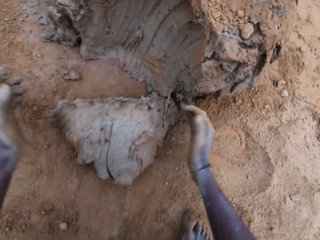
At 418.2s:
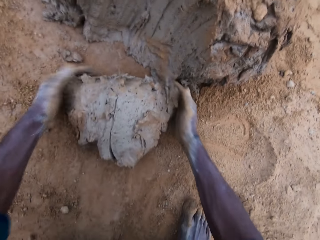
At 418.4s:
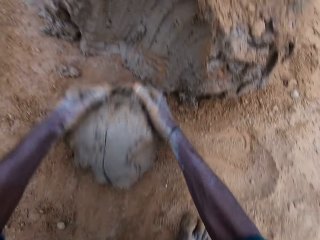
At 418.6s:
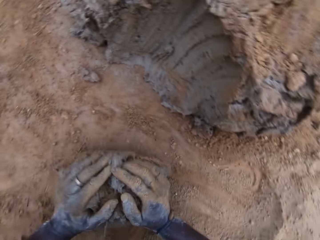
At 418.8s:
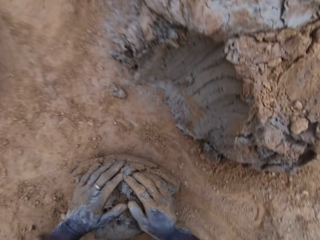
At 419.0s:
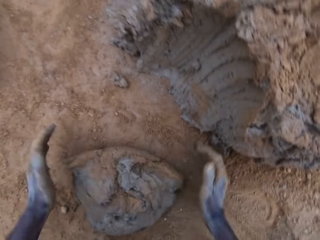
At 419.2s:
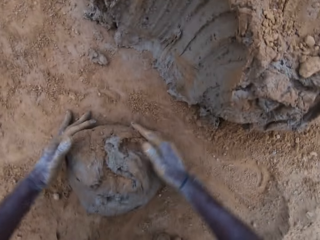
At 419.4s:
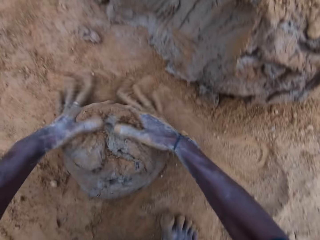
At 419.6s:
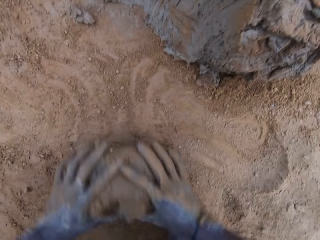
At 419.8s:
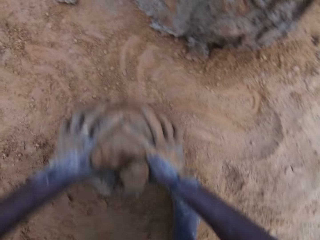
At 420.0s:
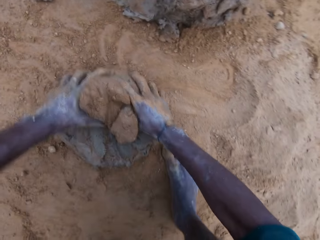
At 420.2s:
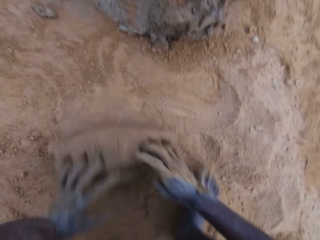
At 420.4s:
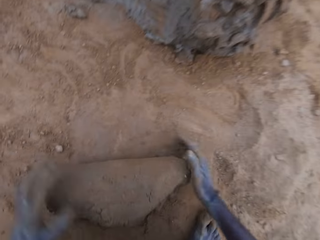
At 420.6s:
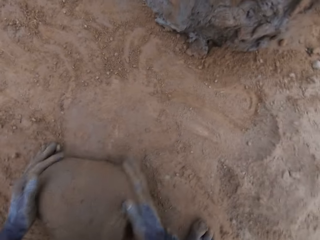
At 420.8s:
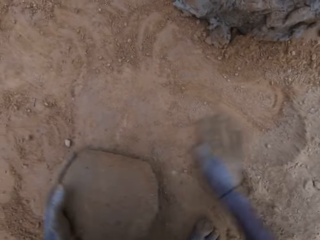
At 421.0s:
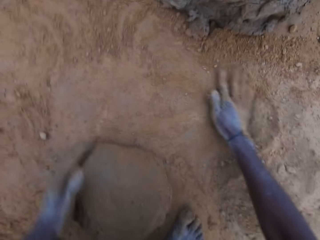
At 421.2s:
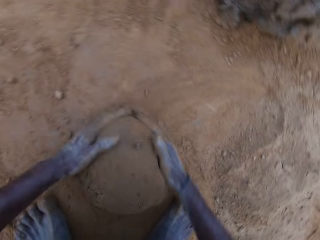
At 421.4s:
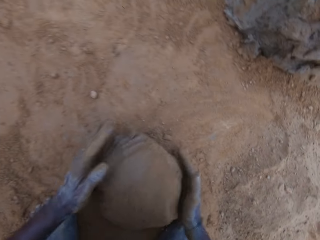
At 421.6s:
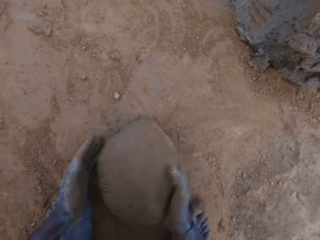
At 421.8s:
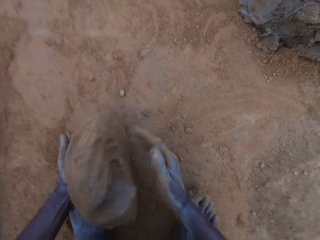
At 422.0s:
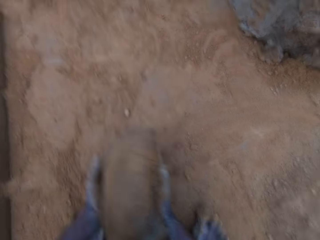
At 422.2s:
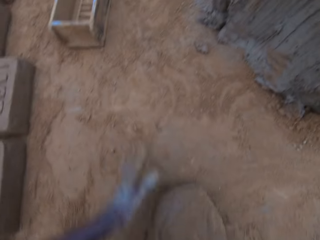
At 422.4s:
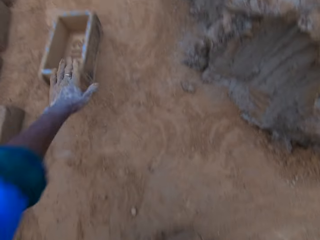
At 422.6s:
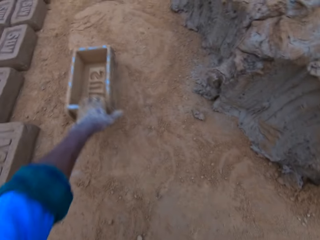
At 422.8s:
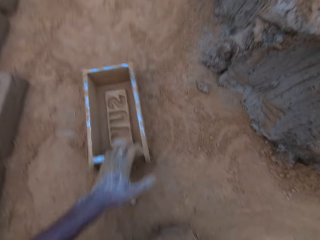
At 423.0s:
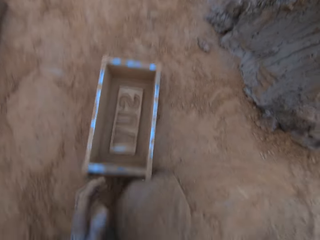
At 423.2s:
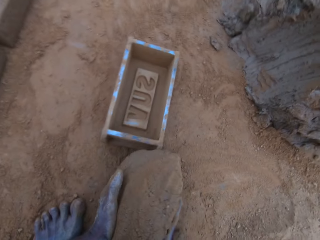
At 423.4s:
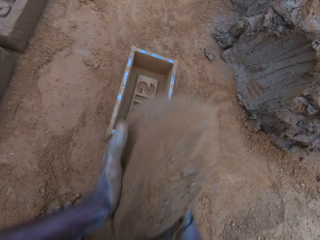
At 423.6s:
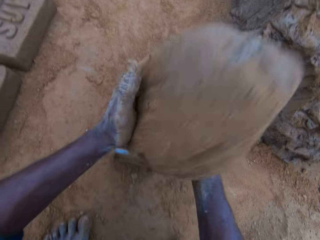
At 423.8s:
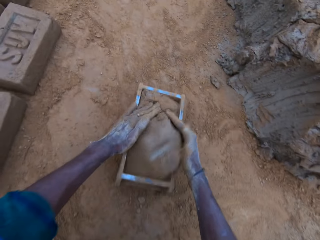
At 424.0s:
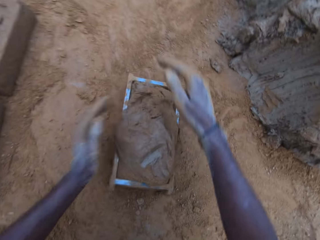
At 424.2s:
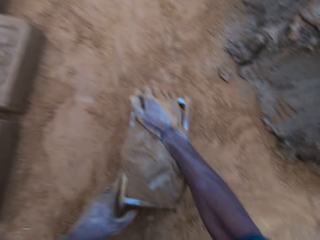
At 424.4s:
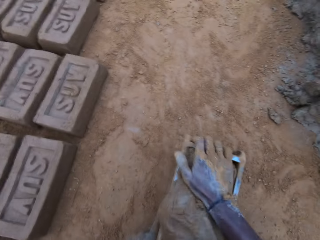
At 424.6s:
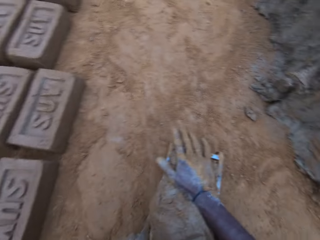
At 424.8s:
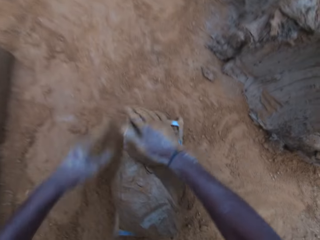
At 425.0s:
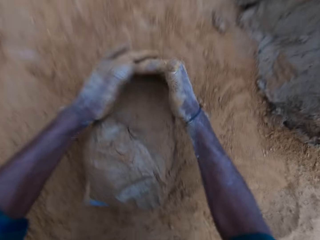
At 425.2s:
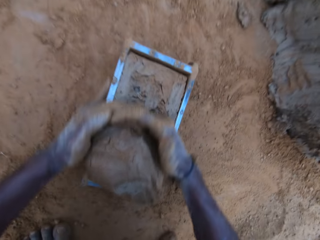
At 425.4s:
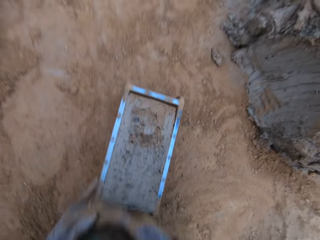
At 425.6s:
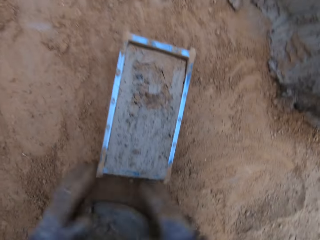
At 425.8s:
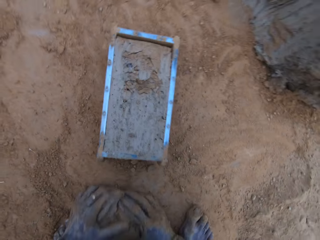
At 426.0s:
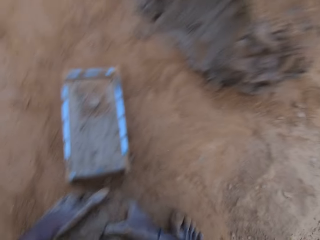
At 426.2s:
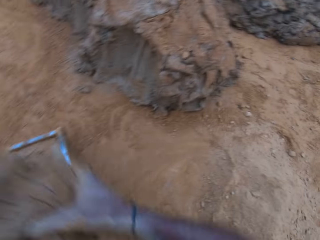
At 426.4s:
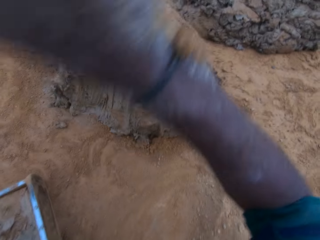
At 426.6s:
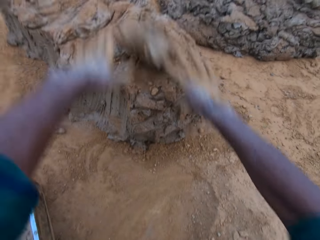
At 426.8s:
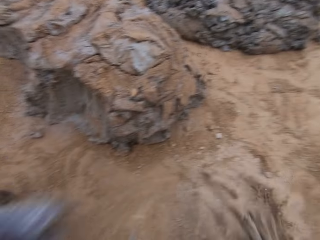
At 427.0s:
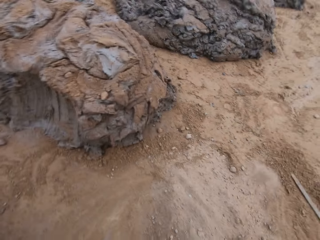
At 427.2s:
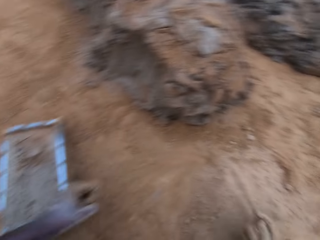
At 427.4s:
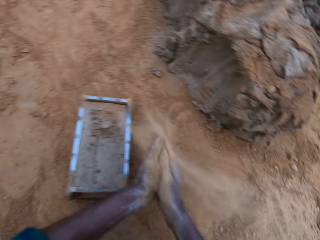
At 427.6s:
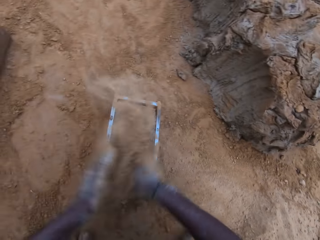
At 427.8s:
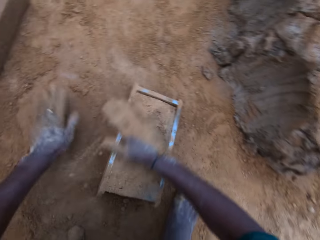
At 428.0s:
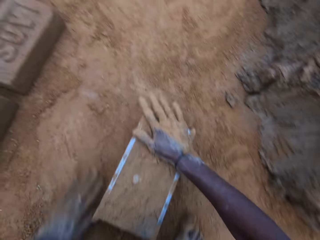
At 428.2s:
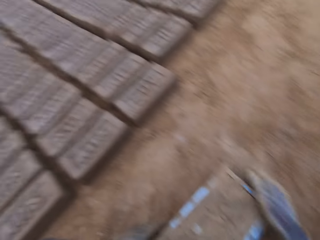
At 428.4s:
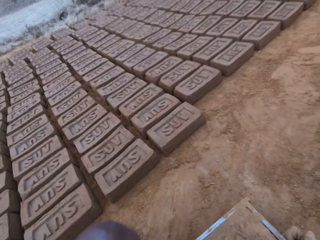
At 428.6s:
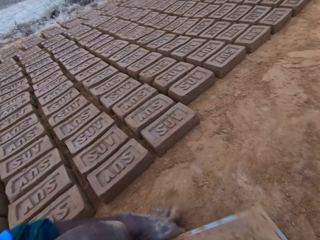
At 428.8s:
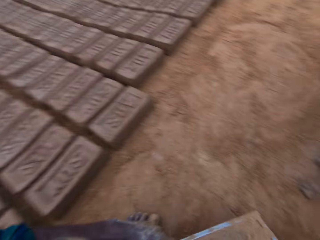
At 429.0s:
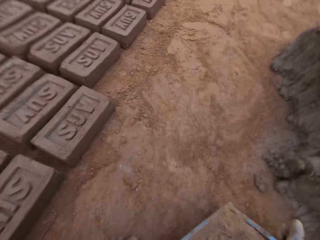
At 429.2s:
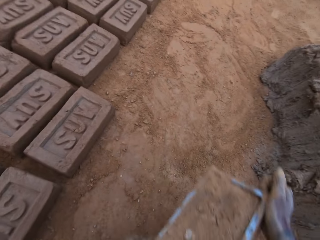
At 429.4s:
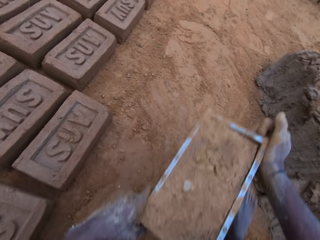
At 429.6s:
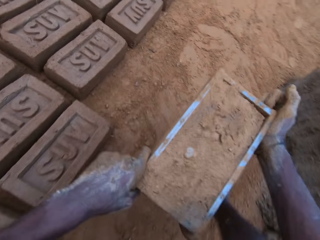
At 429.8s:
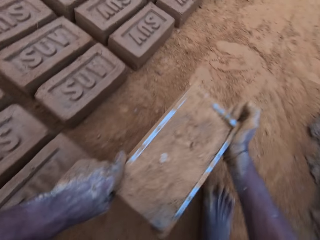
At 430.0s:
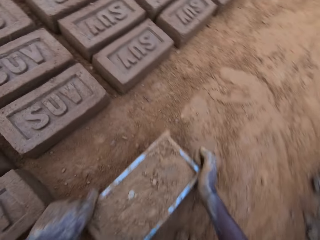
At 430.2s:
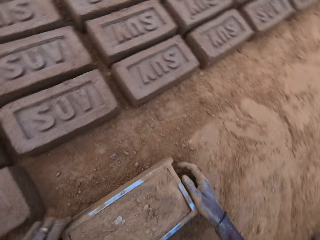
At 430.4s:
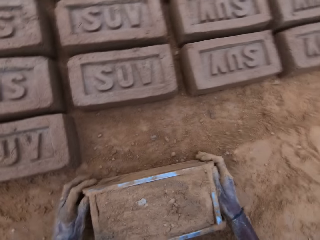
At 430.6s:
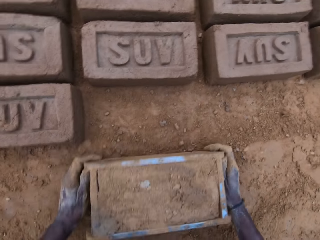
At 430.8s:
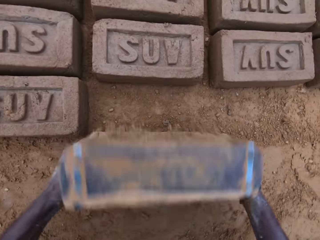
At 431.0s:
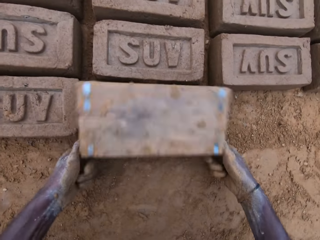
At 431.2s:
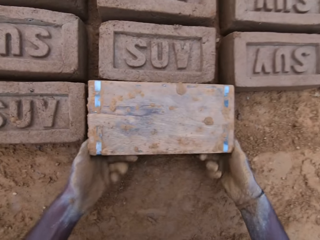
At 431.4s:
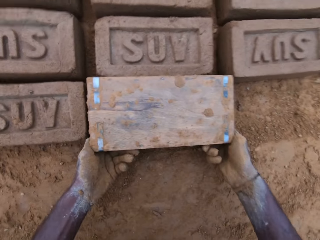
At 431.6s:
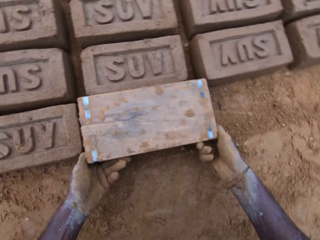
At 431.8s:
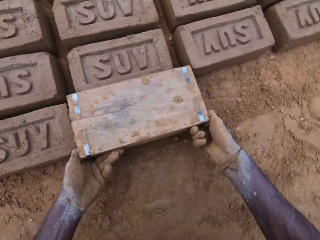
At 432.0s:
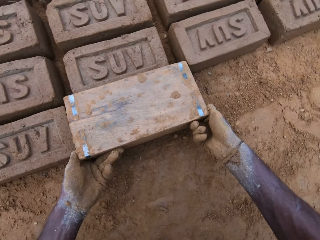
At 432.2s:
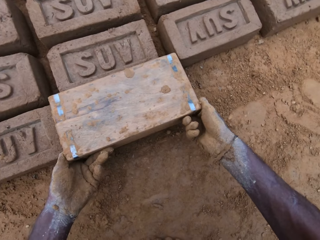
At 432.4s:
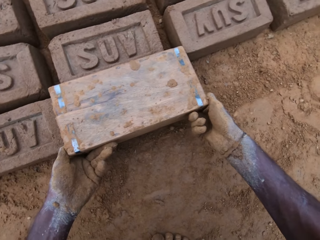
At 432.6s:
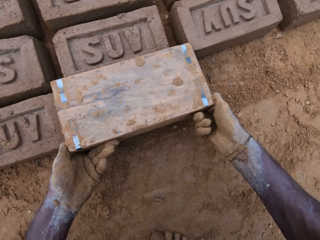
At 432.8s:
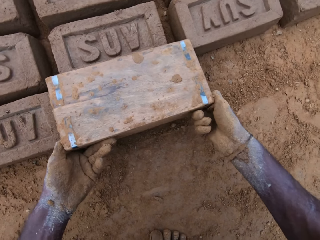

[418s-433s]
The camera wearer mixes the portion on the ground with his hands. He rolls the clay on the ground. He carries the portion from the ground. He moves soil on the ground with his hands. He picks clay from the ground. He pulls the block mold closer to himself. He drops the portion of mortar in the block mold. He levels the mortar in the block mold with his hands. He removes excess clay from the block mold. He picks clay from the ground. He throws the clay on the clay on the ground. He picks soil from the ground with his hand. He wipes his hands with sand from the ground. He slides his hand on the clay in the block mold. He puts his hand on the block mold. He picks the block mold from the ground. He moves around the field. He carries the block mold. He drops the block mold beside other molded blocks. He turns the block mold upside down. He lifts the block mold from the ground. He removes the block mold from the block gently.

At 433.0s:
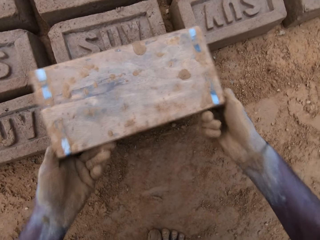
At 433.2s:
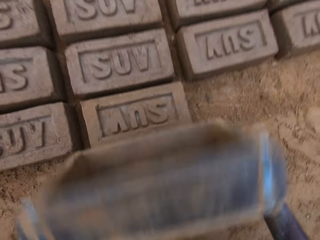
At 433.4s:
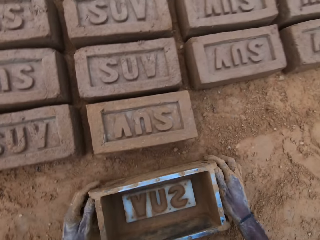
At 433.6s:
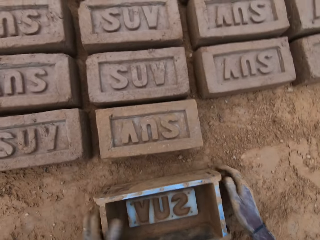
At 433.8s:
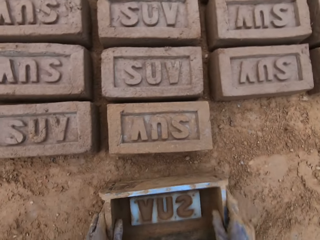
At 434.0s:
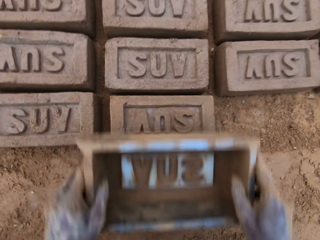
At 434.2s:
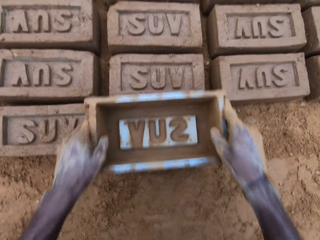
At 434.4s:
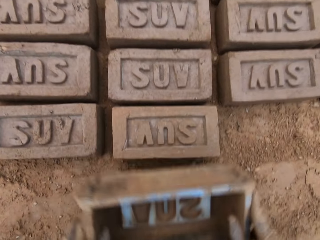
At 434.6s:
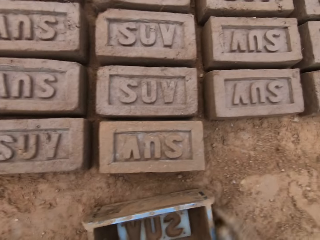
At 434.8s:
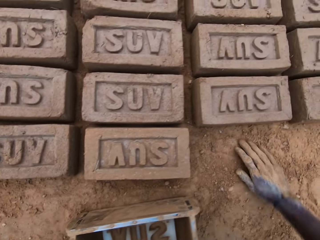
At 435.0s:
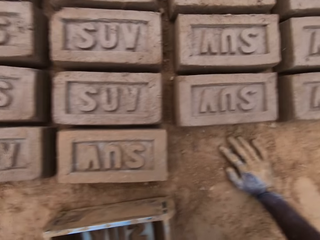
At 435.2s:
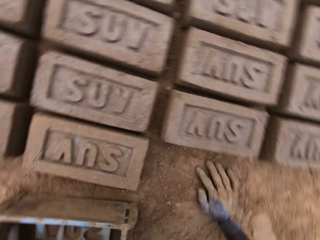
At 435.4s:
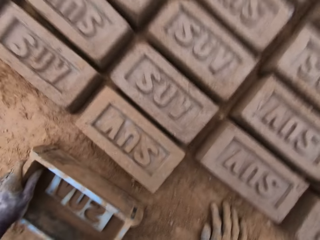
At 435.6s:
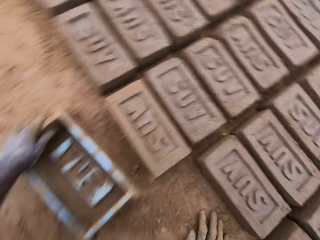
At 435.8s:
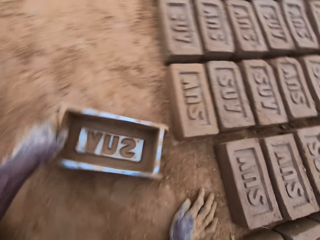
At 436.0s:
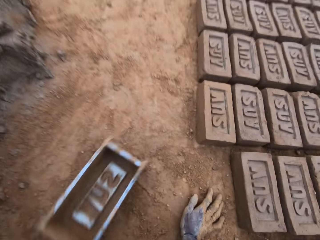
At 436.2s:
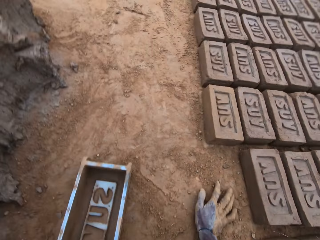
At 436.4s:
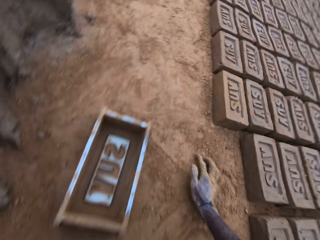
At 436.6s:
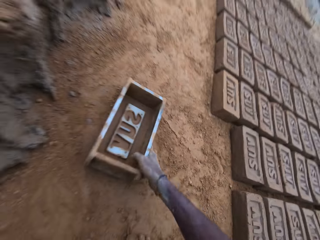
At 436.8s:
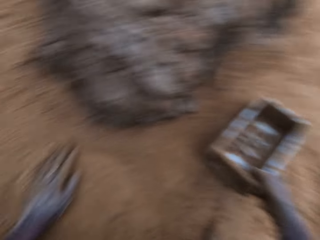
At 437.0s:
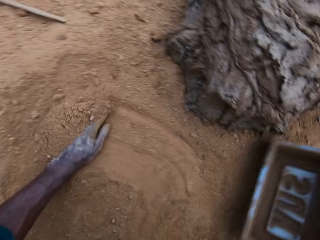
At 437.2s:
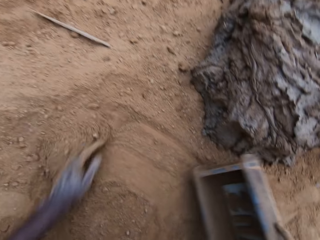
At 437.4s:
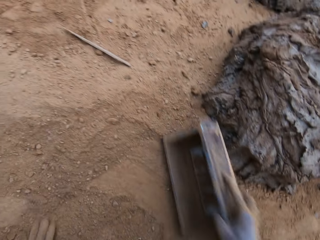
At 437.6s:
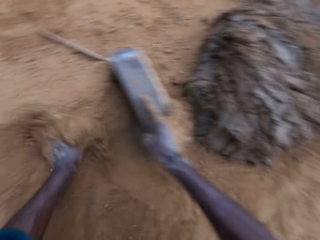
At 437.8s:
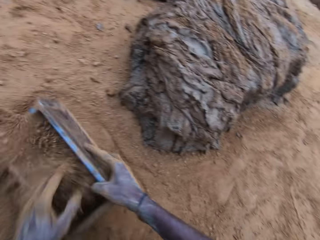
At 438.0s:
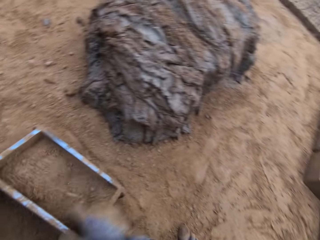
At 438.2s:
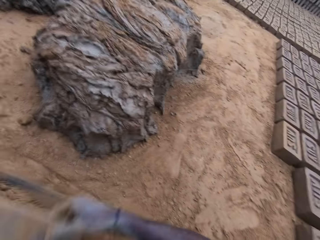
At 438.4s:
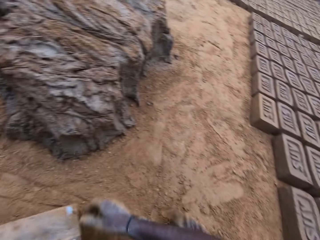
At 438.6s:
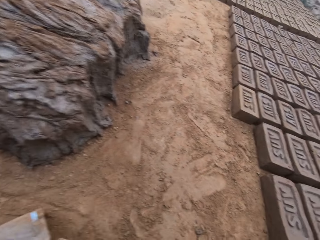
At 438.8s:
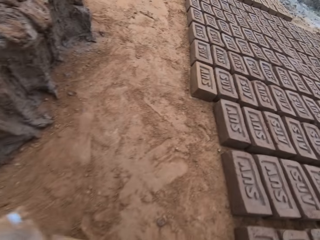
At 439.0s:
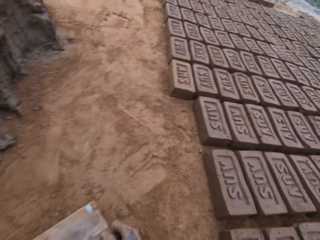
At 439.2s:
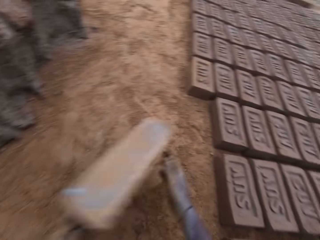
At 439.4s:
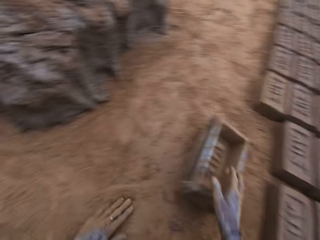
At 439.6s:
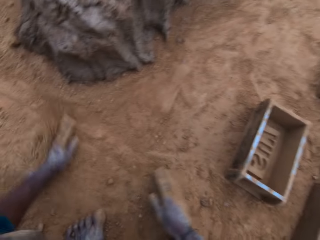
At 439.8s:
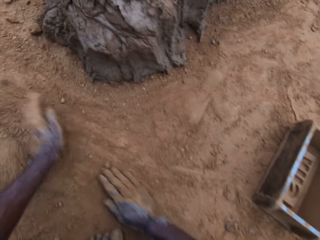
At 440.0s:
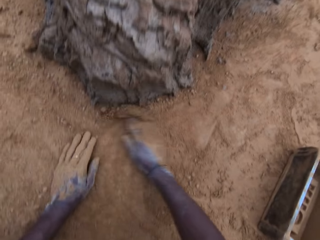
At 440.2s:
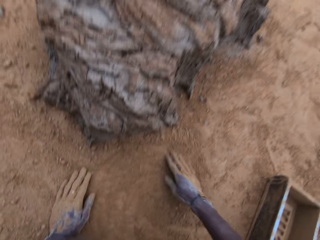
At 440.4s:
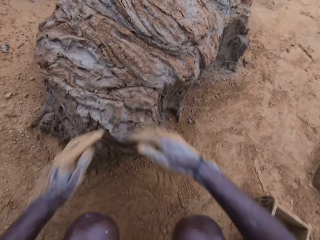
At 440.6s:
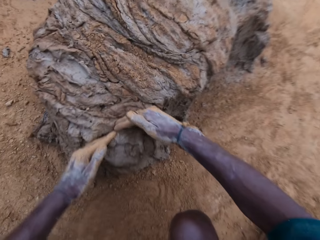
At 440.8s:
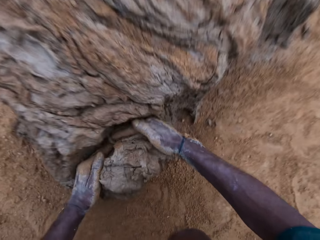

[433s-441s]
The camera wearer puts the brick mold on the ground. He raises the brick mold from the ground. He carries the brick mold from the ground. He puts the brick mold on the ground. He puts his right hand on the ground. He moves the brick mold on the ground with his left hand. He takes the brick mold from the ground with his right hand. He moves soil on the ground with his hand. He pours sand or soil into the brick mold. He pours the soil on the ground. He turns the brick mold upside down. He puts the brick mold on the ground. He moves soil on the ground with his hands. He rubs his hands on the sand.
